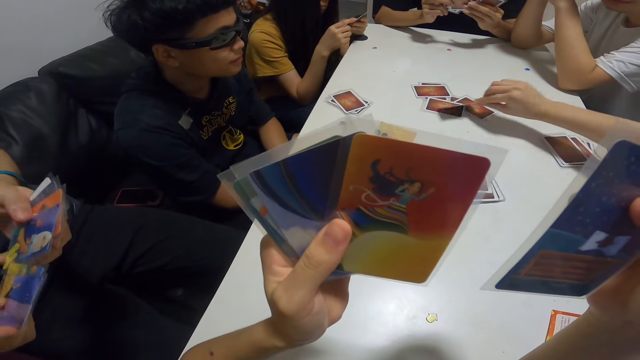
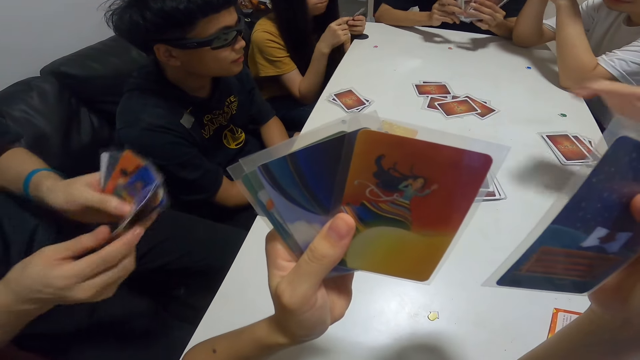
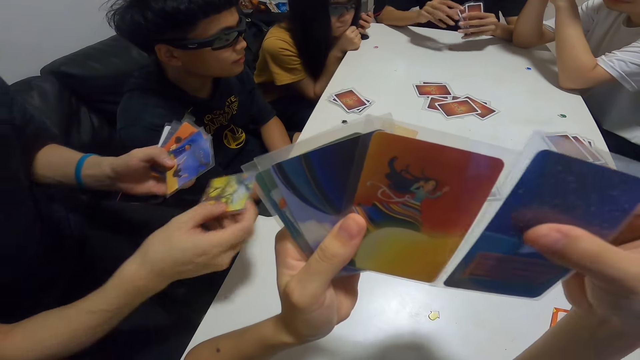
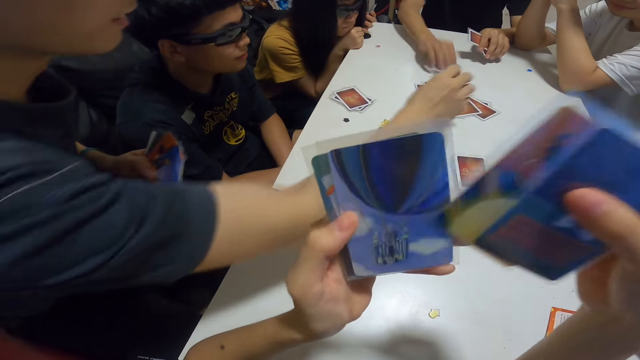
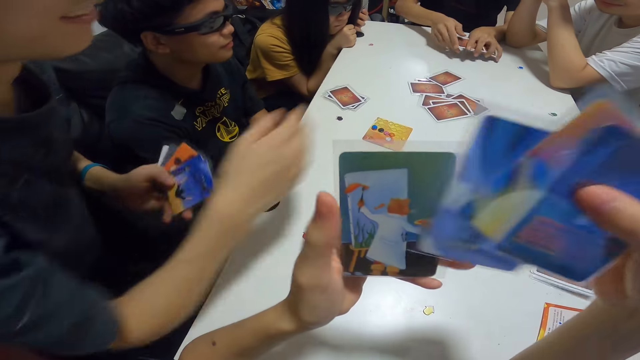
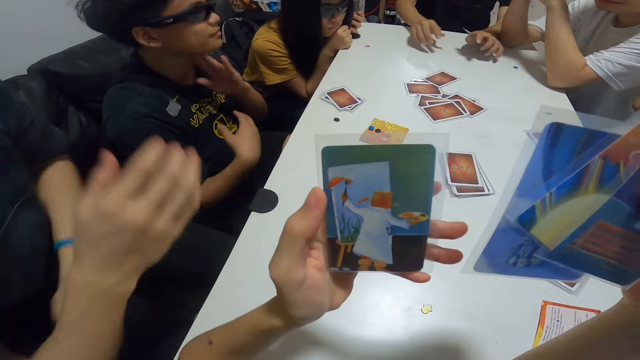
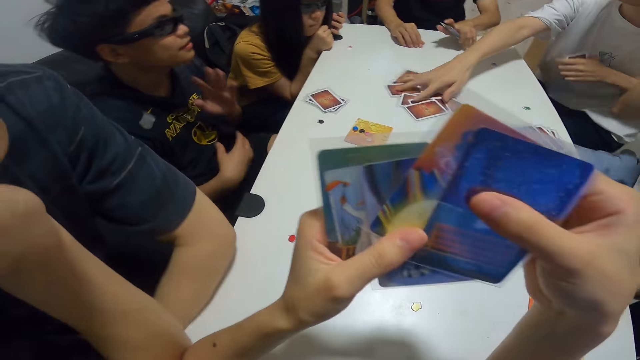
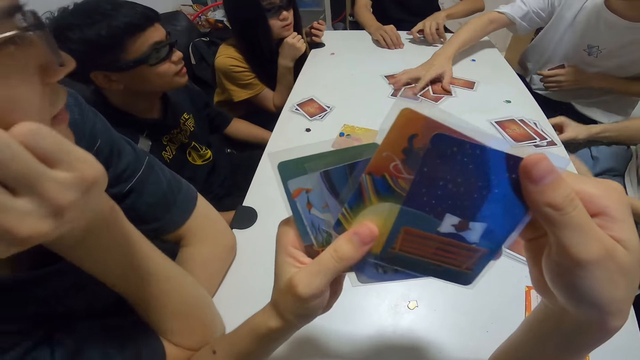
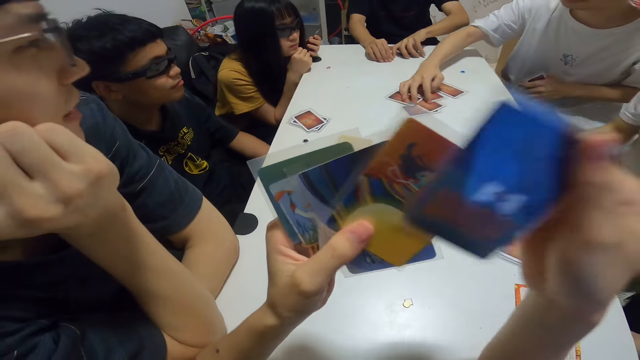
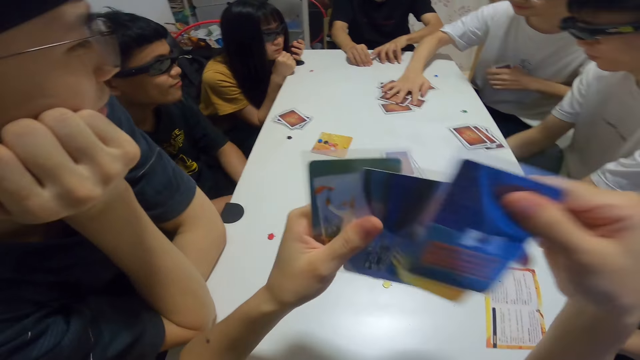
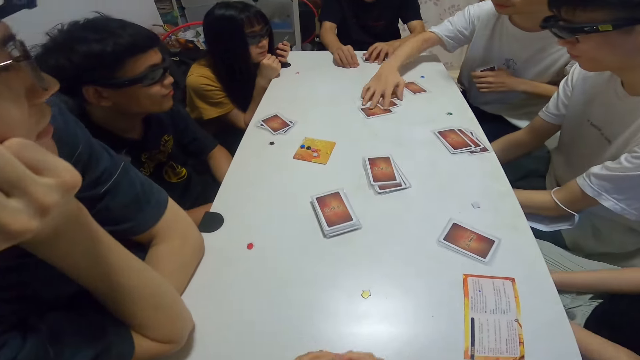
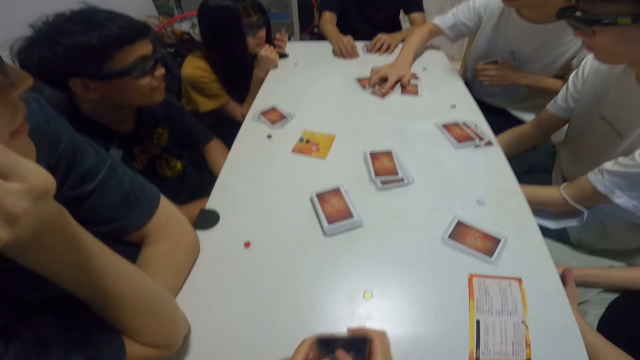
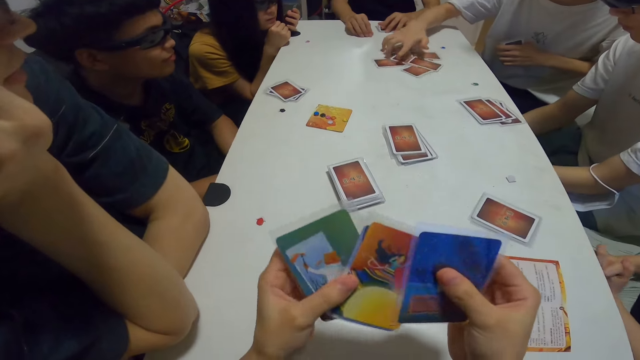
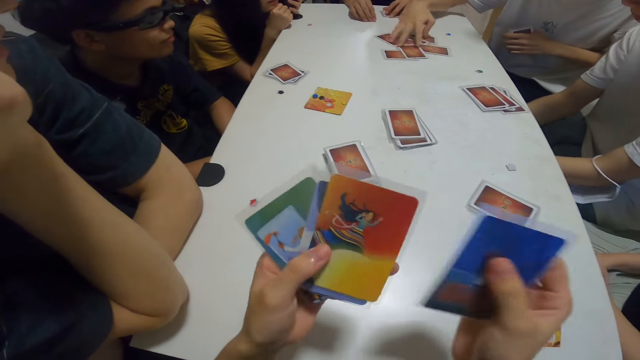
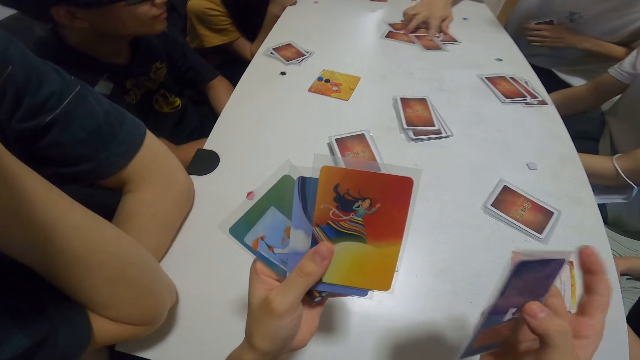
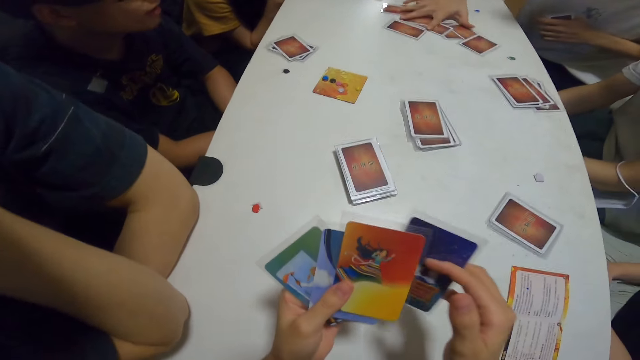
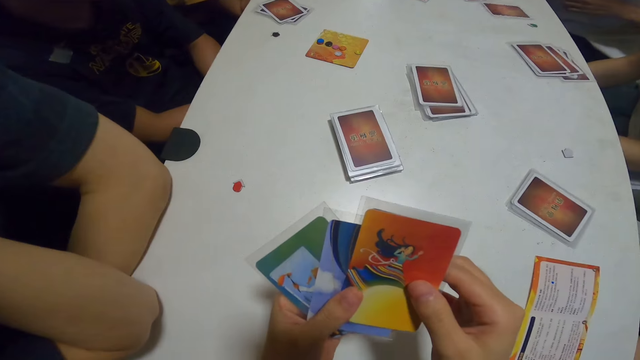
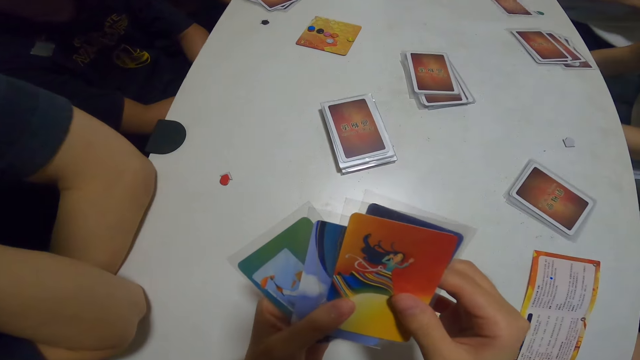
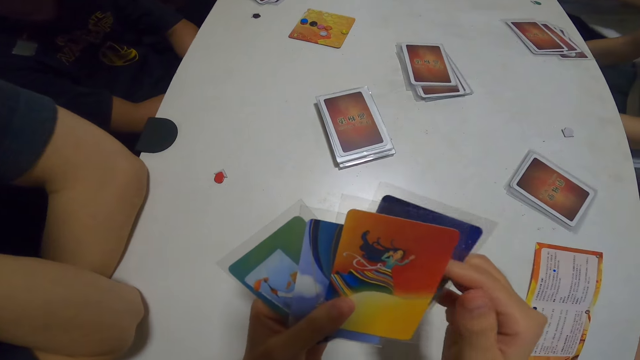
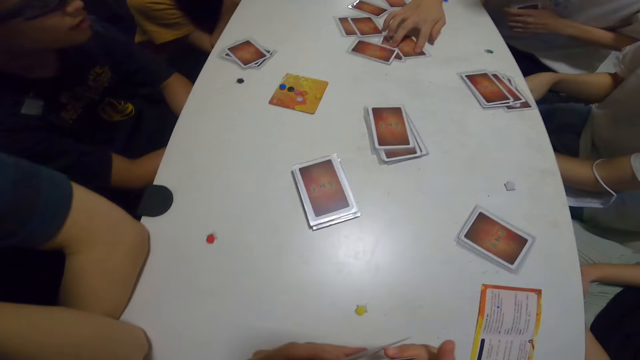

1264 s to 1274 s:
A person places the card on the table. Another person rests his chin on her hand. A third person places the card on the table. A fourth person places the card on the table. A fifth person touches his chin. A sixth person touches the cards. The fourth person places his hands on the table. The sixth person spreads the cards on the table. The camera wearer sorts the cards. The sixth person spreads the cards on the table.

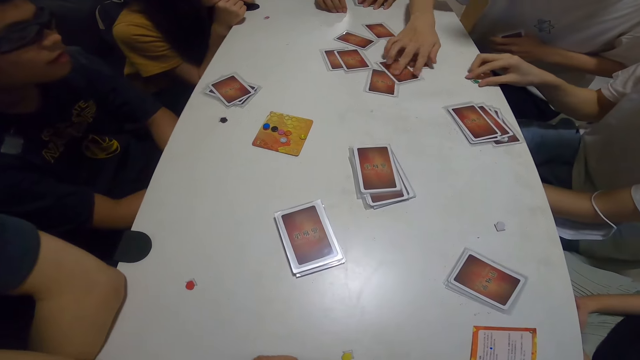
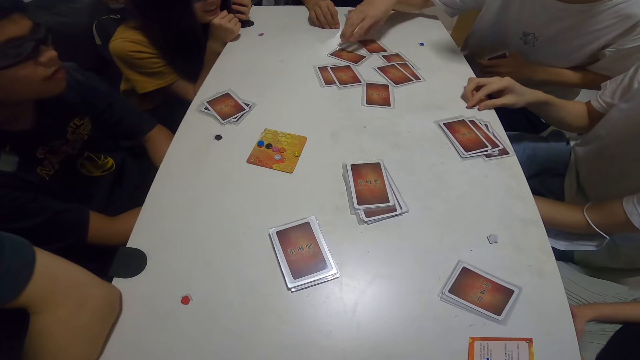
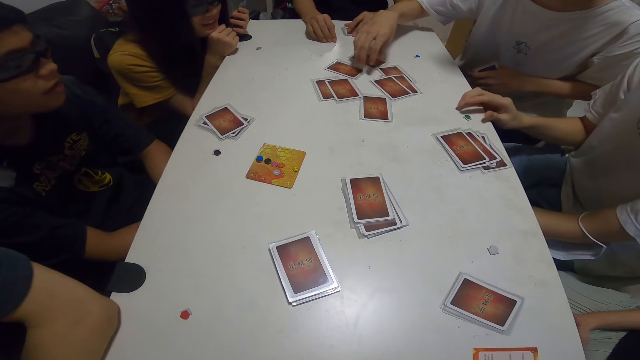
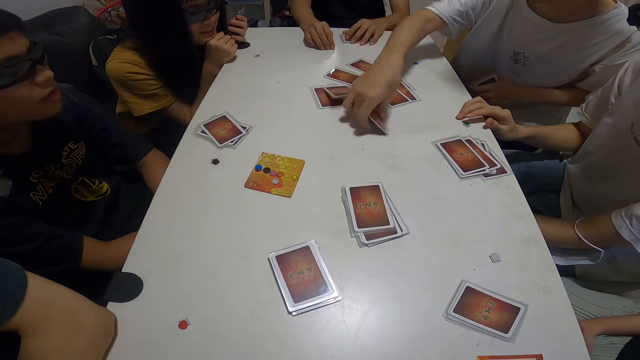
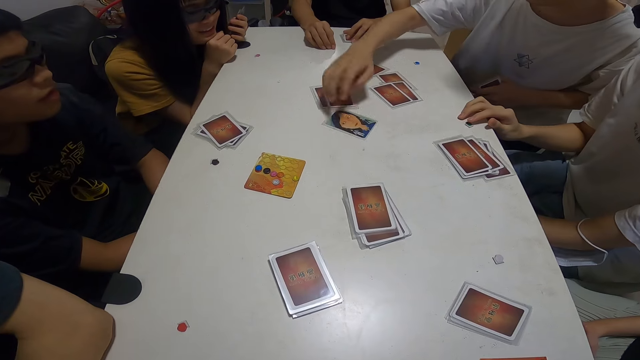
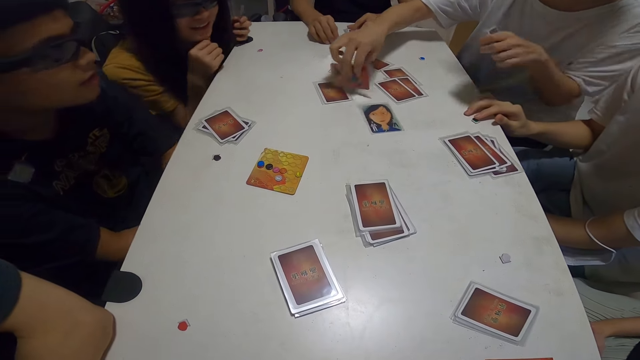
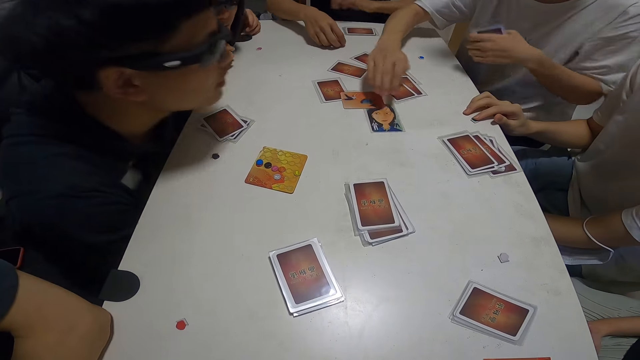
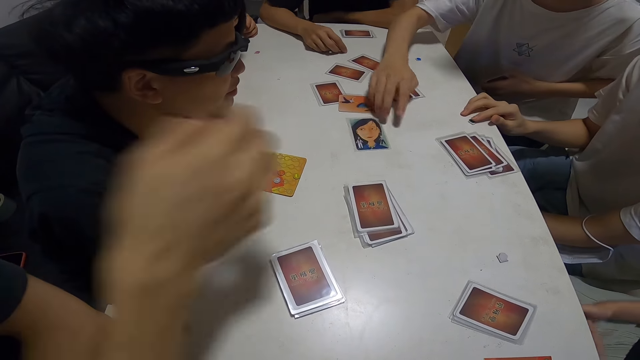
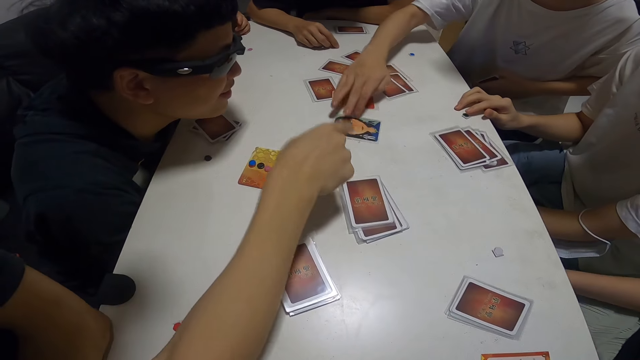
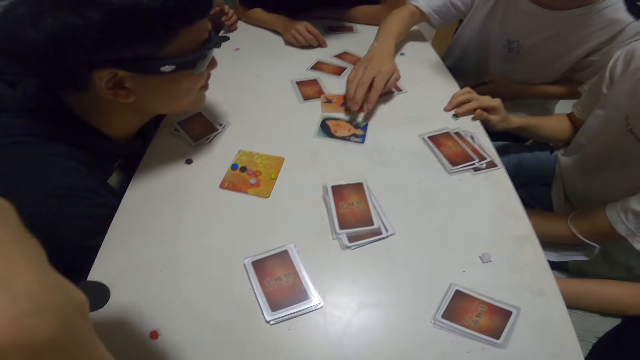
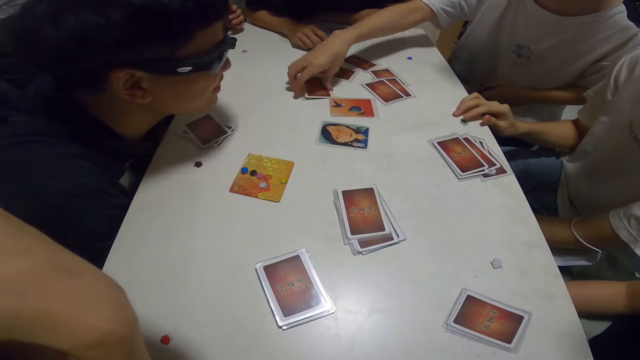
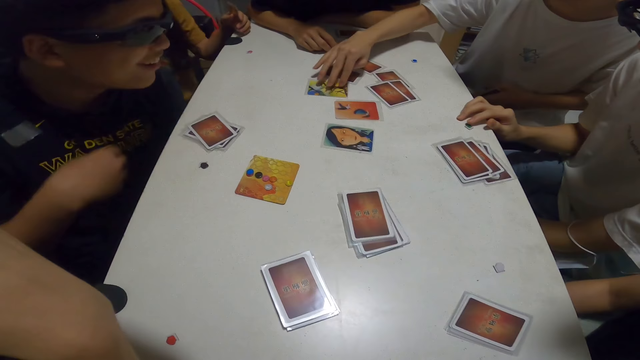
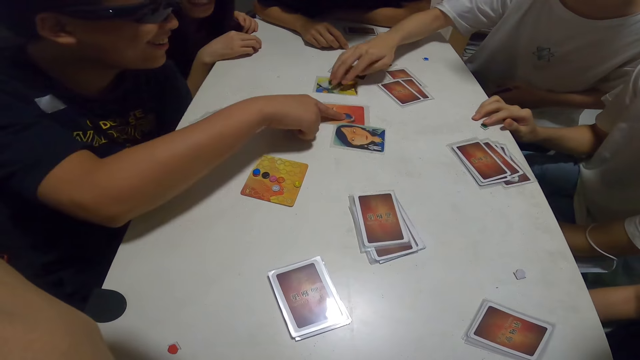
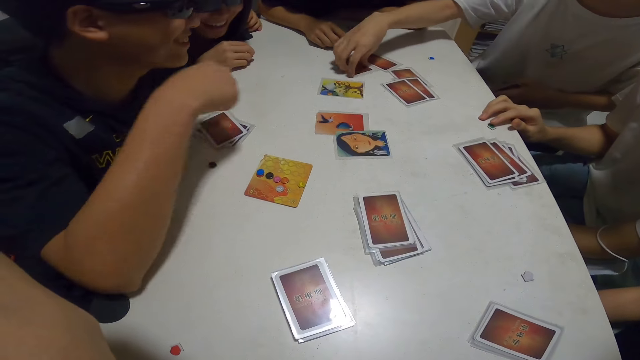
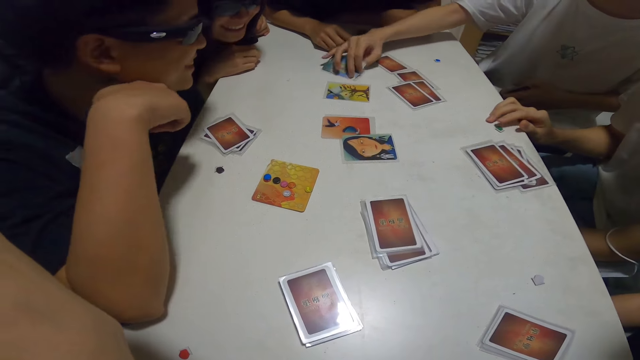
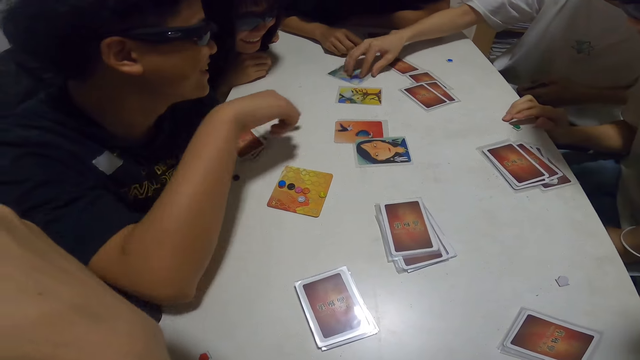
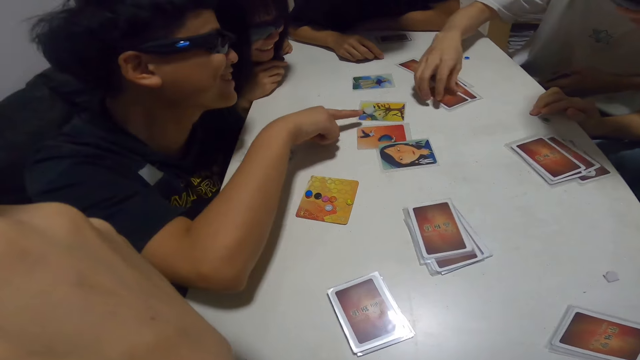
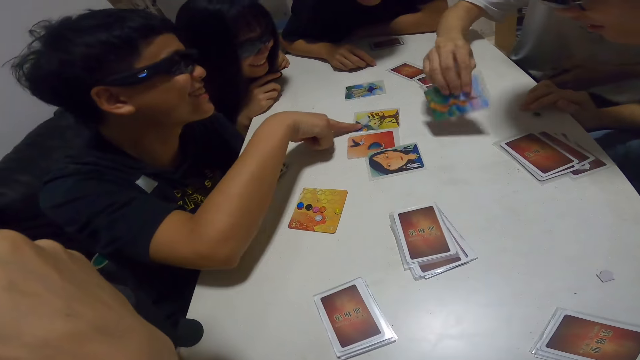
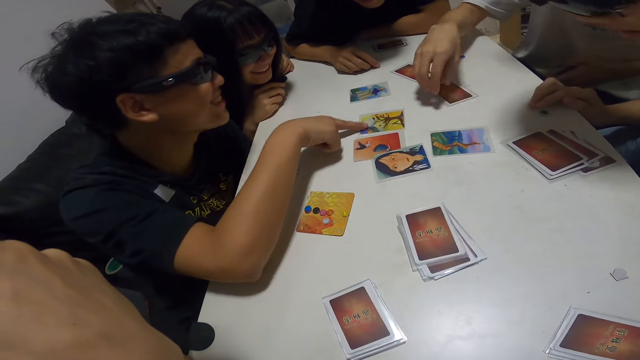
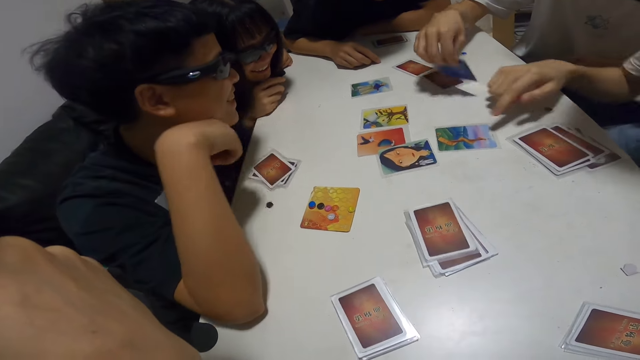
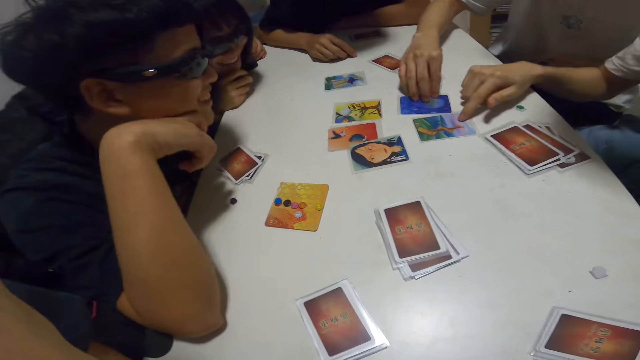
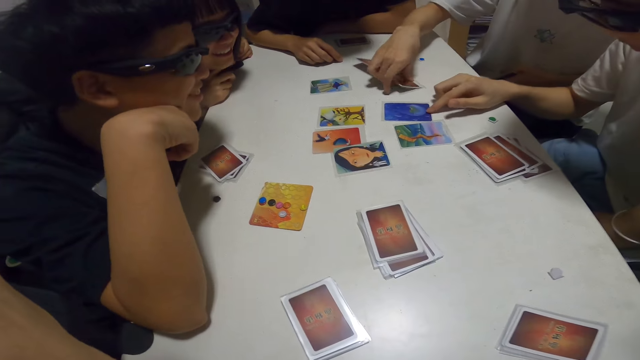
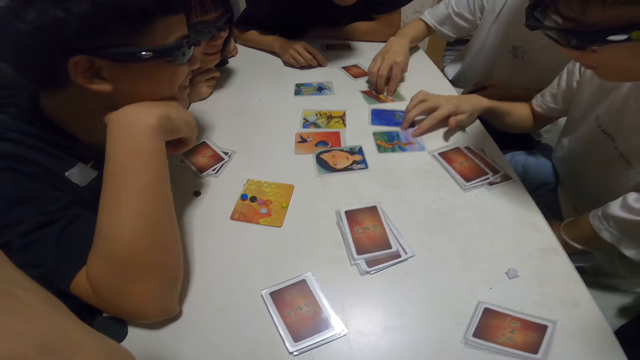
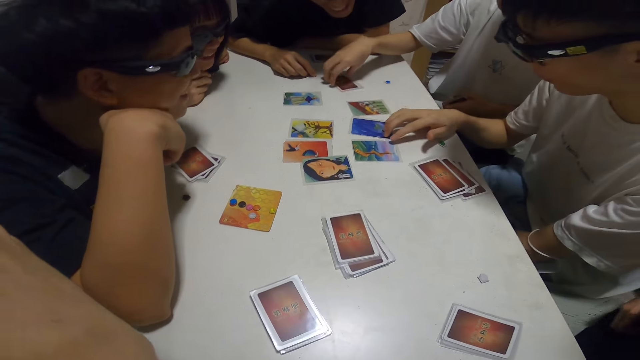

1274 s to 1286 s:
A person touches the assorted sticker card. Another person flips the cards. A third person leans on the table. A fourth person rests his hand on the table. A fifth person points at the card on the table. A sixth person pushes the card with his finger. The third person holds the table with his hands. The sixth person pushes the card with his finger. The second person flips the card. The first person pushes the card with his finger.
